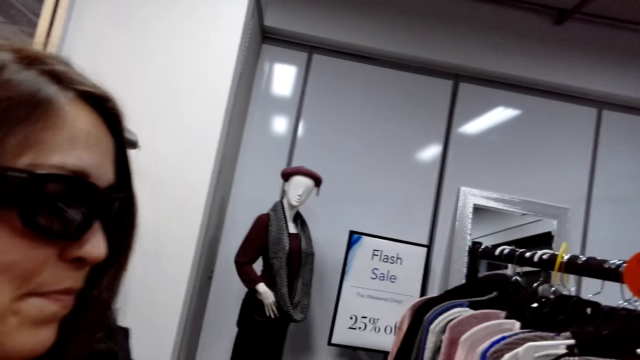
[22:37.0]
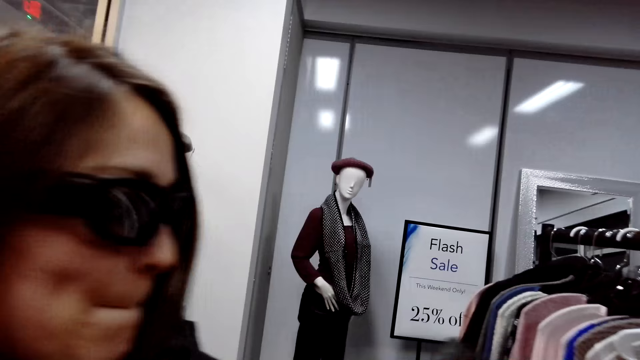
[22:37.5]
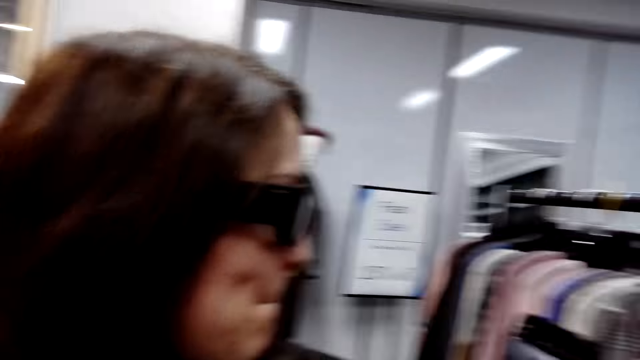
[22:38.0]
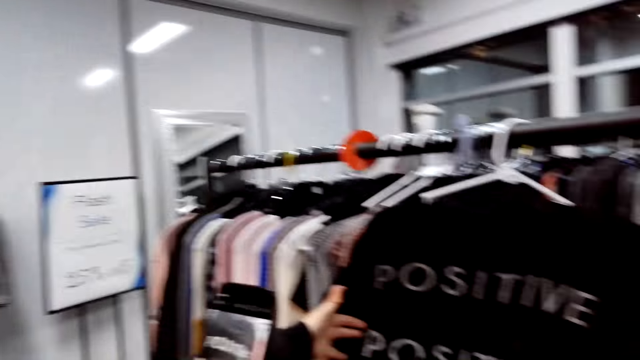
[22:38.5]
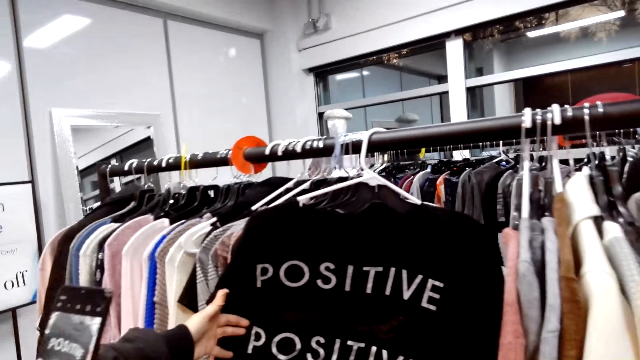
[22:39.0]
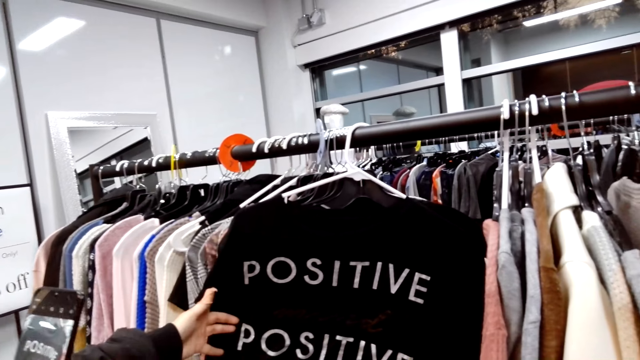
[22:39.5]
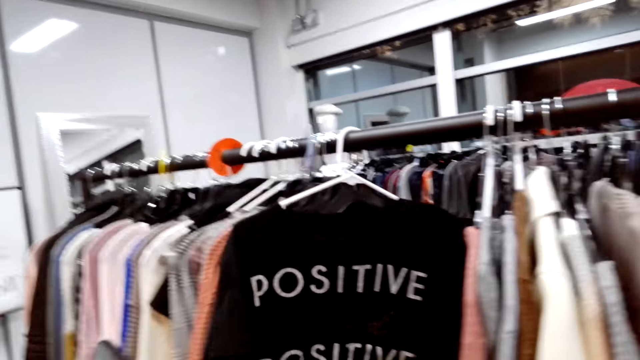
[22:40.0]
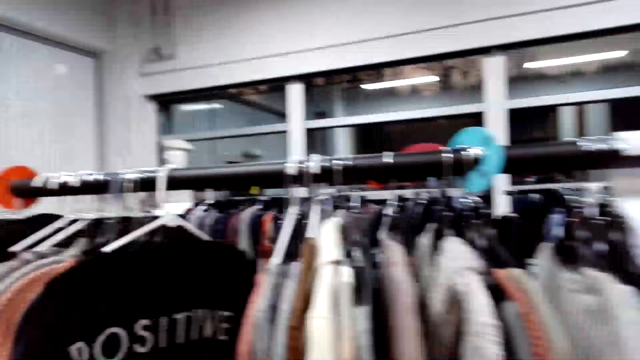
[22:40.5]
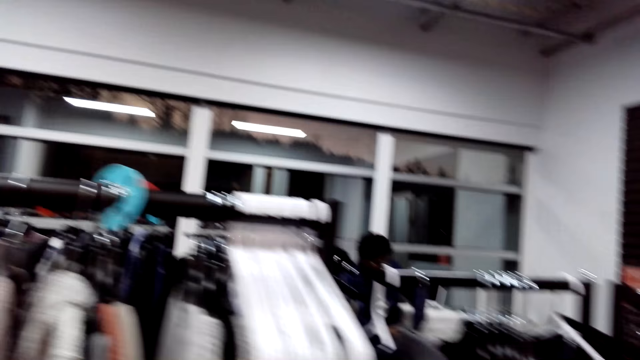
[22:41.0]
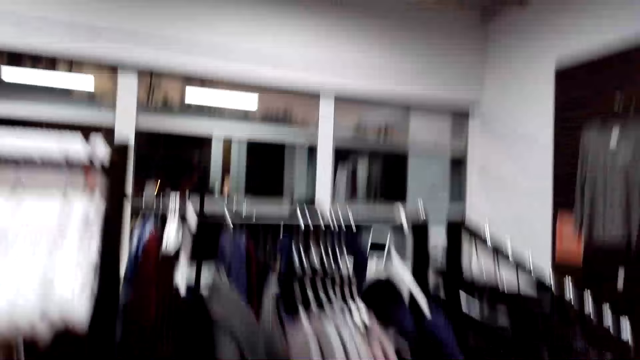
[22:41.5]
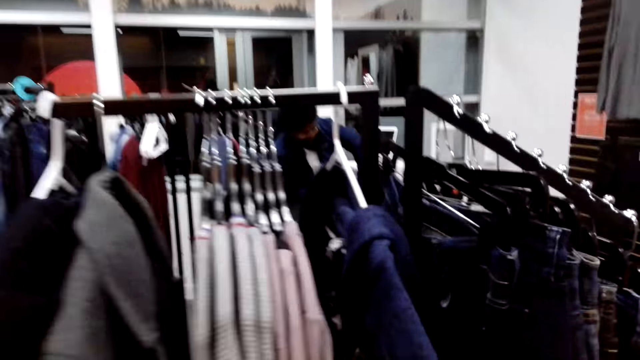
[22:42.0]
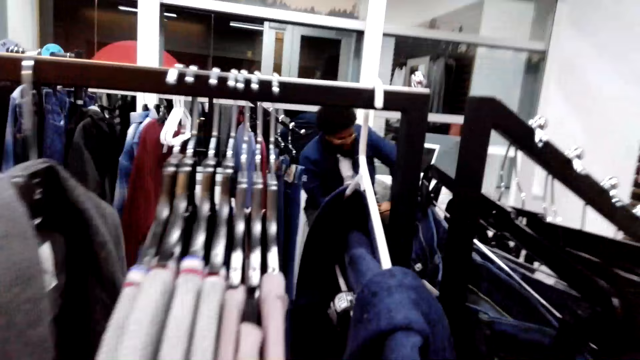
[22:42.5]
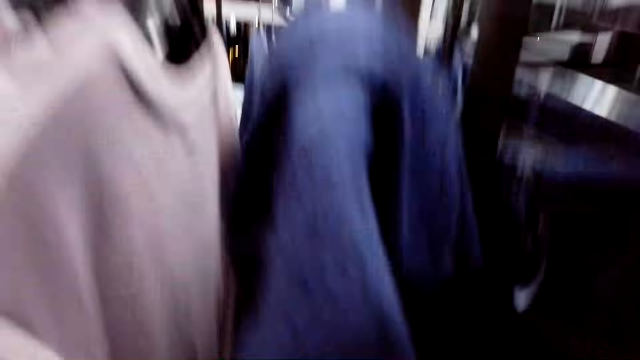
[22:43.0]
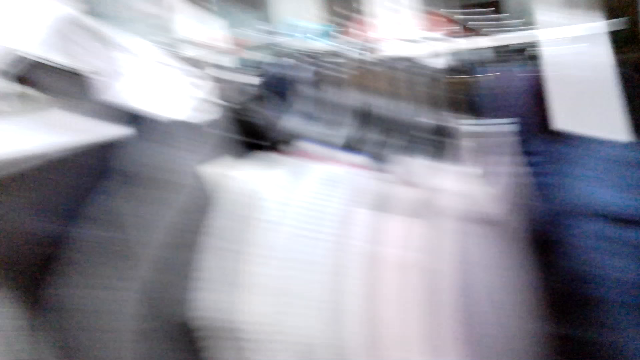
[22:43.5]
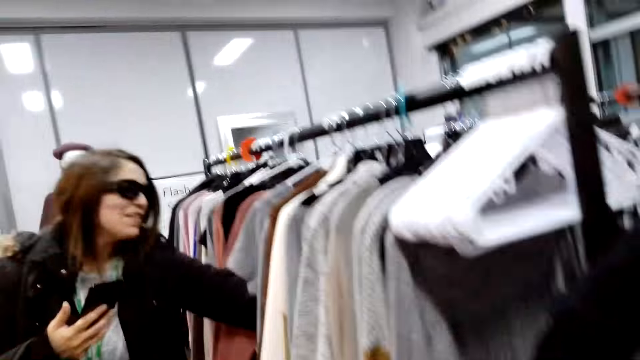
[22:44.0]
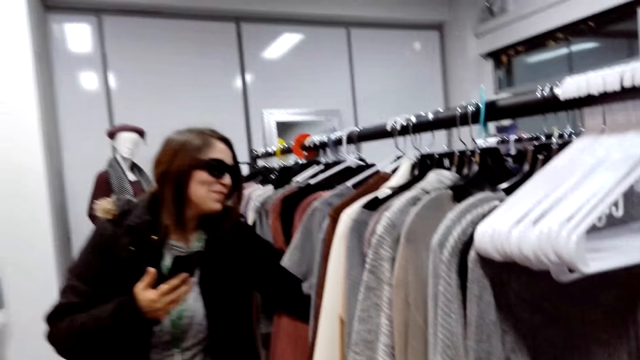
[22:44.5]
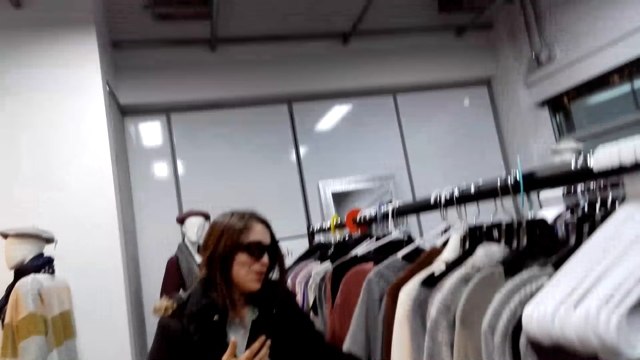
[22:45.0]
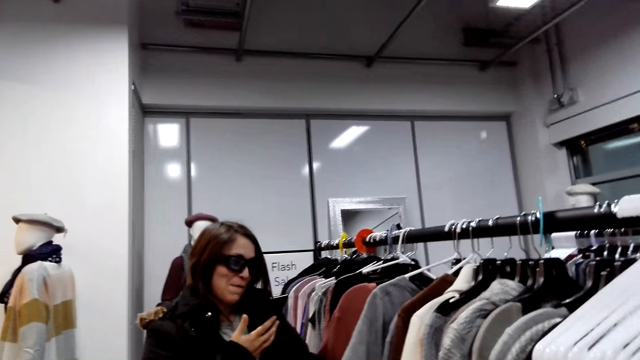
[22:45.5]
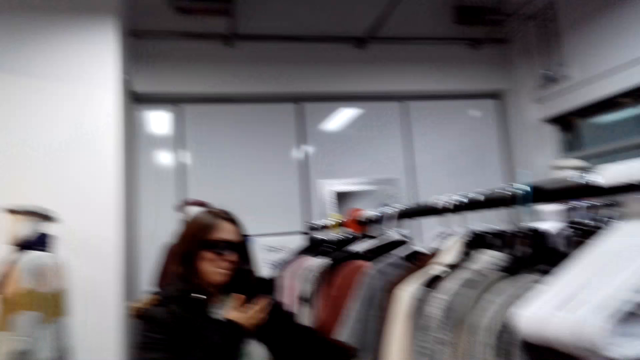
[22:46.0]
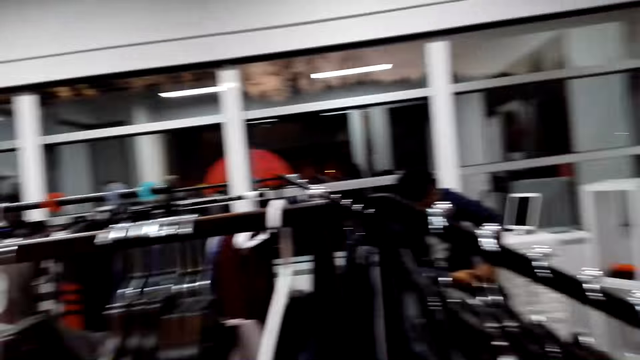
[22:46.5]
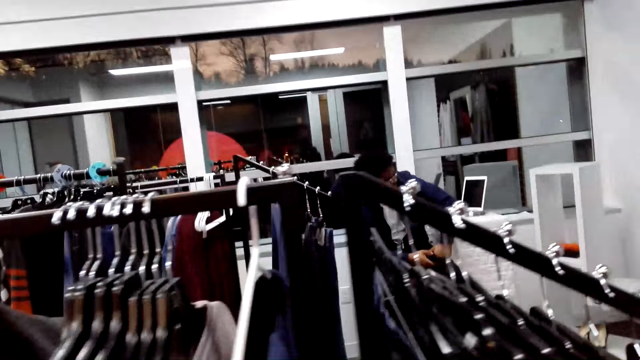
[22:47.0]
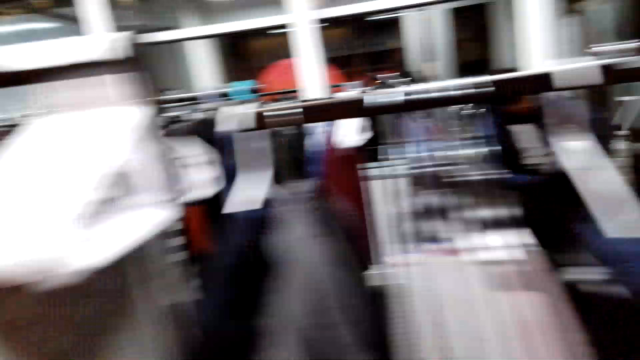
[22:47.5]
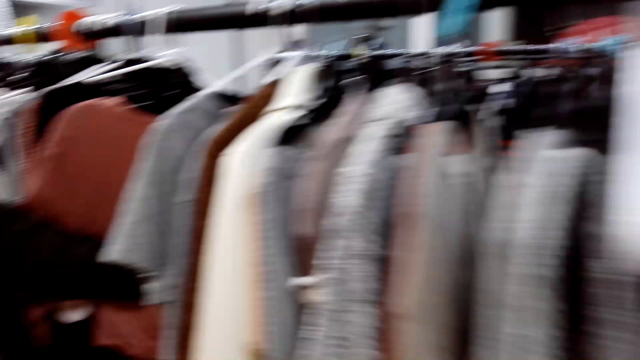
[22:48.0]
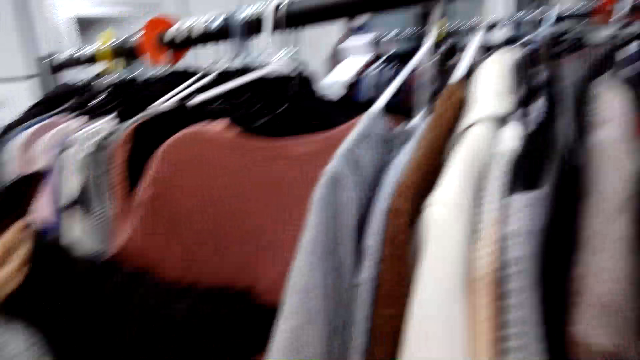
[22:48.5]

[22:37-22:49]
Someone uses the phone. The camera wearer walks in the store. They talk in the store. The person looks at the cloth on the rack.

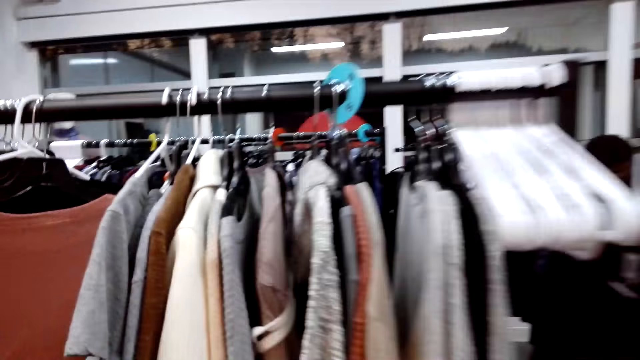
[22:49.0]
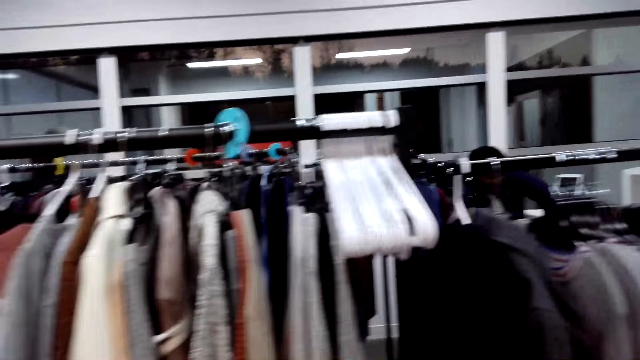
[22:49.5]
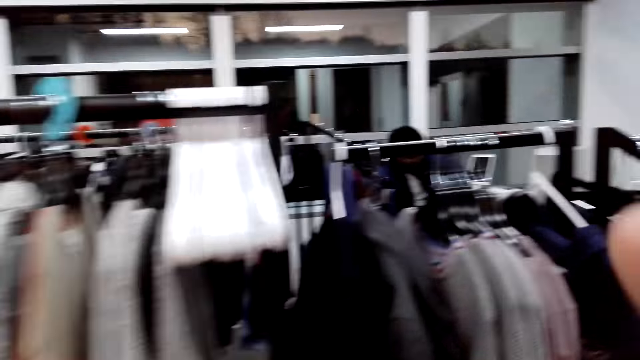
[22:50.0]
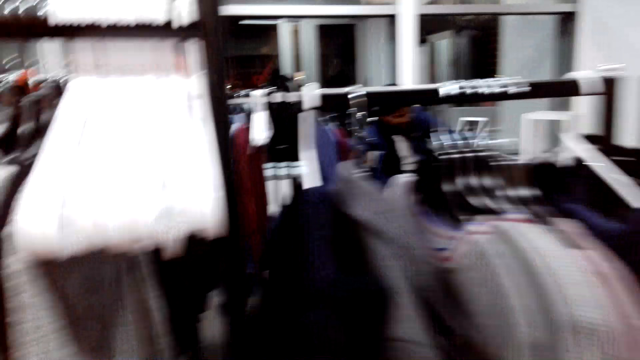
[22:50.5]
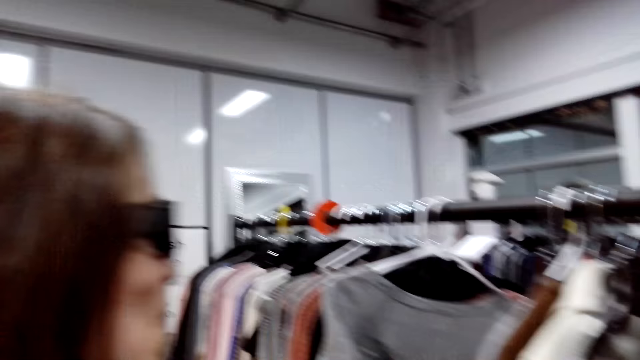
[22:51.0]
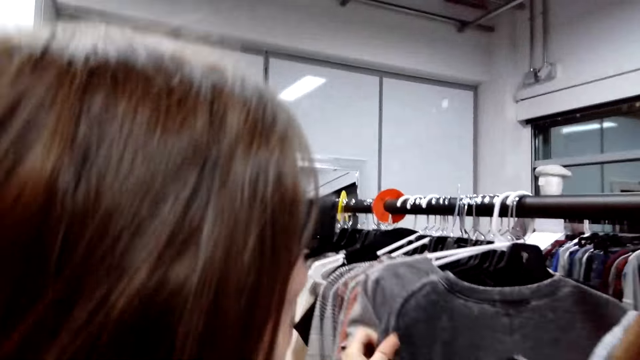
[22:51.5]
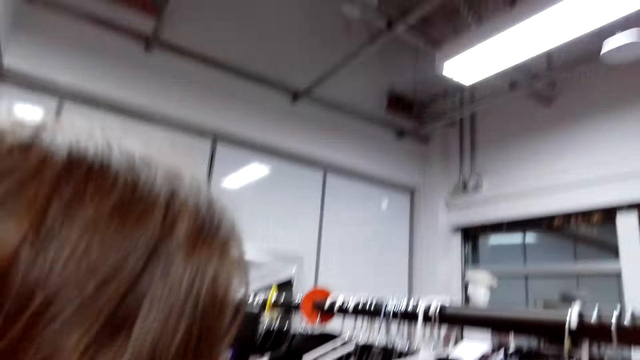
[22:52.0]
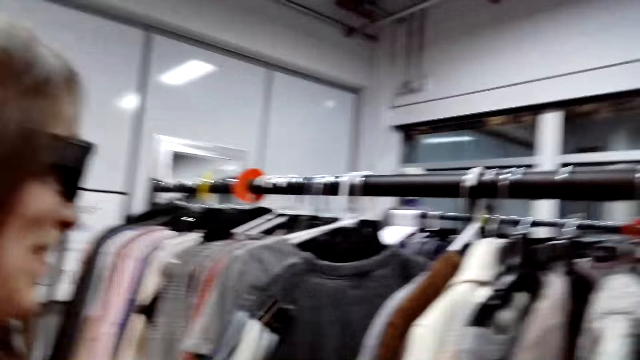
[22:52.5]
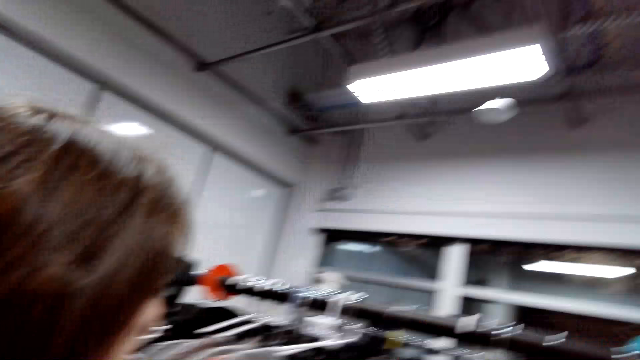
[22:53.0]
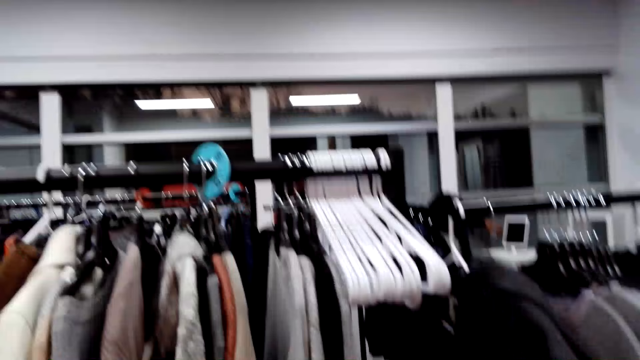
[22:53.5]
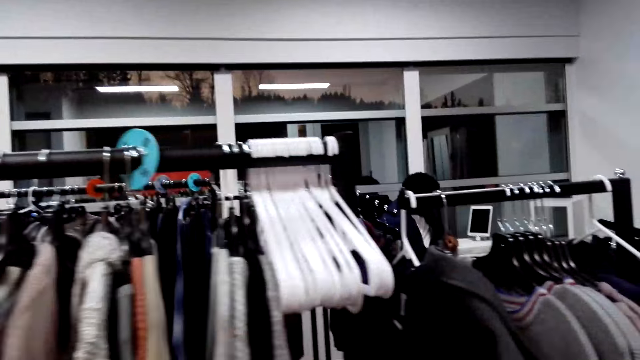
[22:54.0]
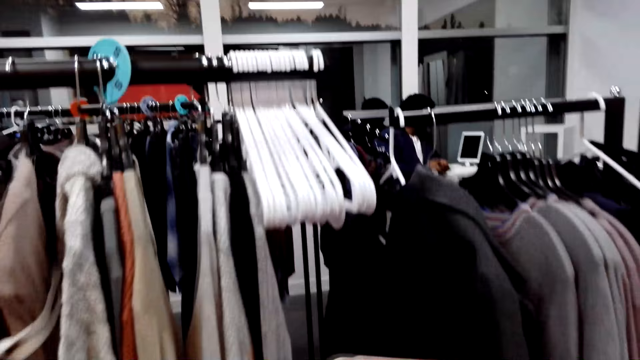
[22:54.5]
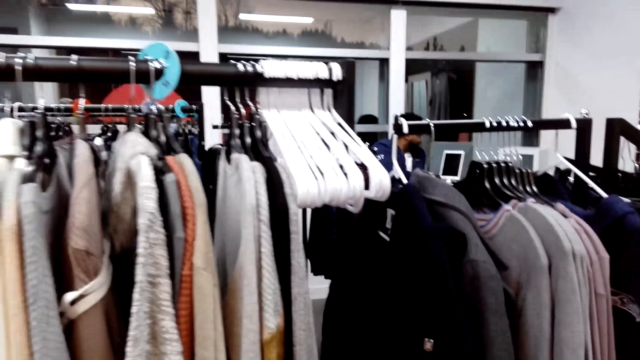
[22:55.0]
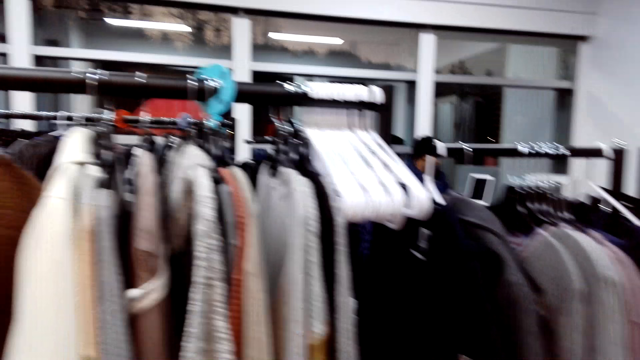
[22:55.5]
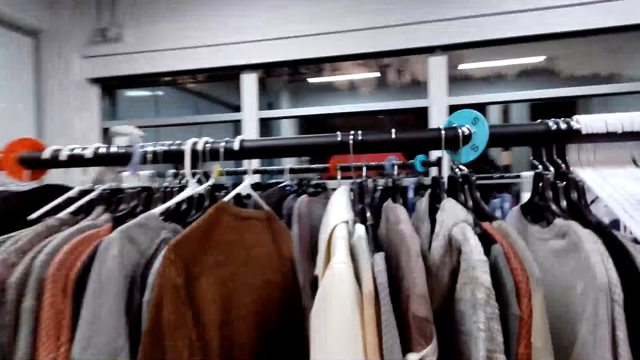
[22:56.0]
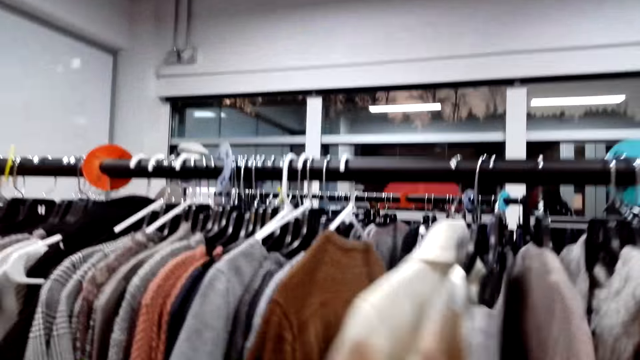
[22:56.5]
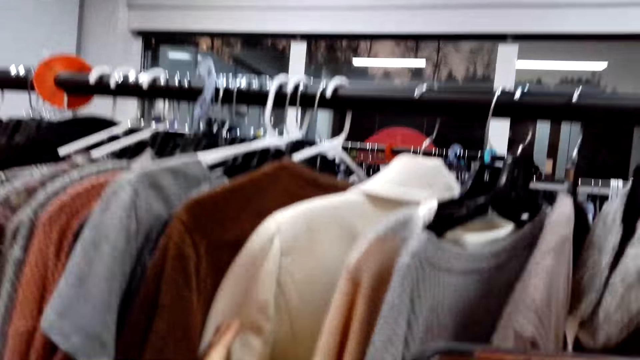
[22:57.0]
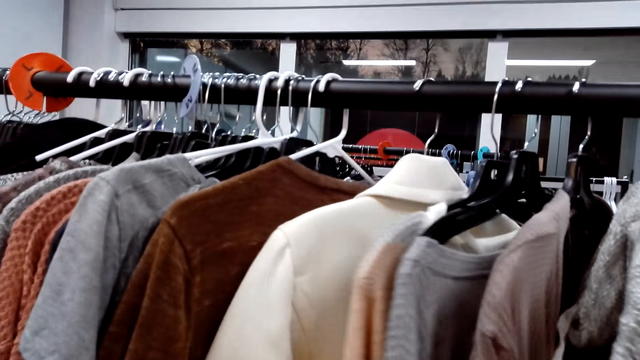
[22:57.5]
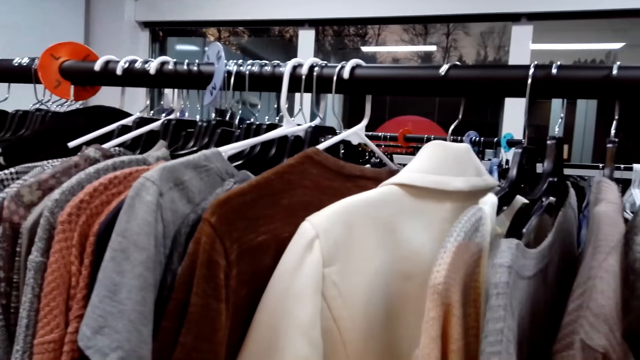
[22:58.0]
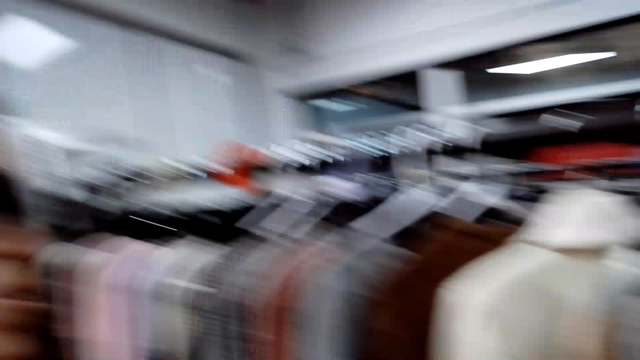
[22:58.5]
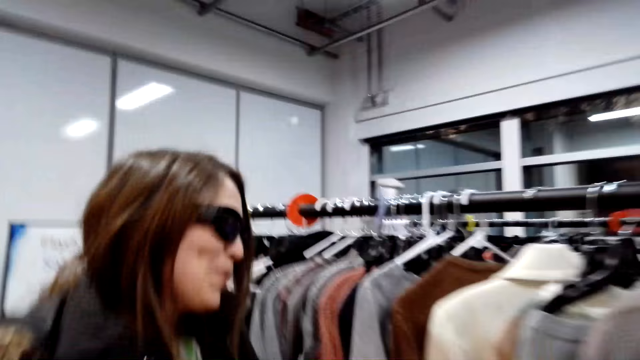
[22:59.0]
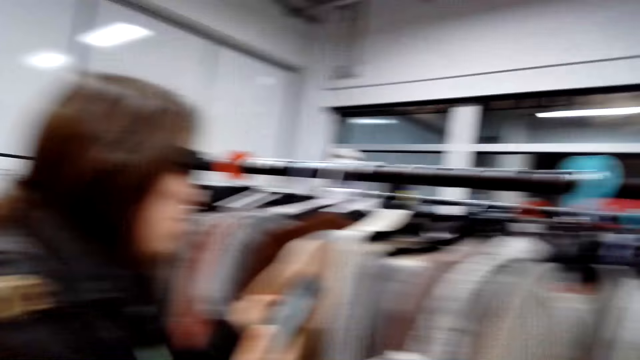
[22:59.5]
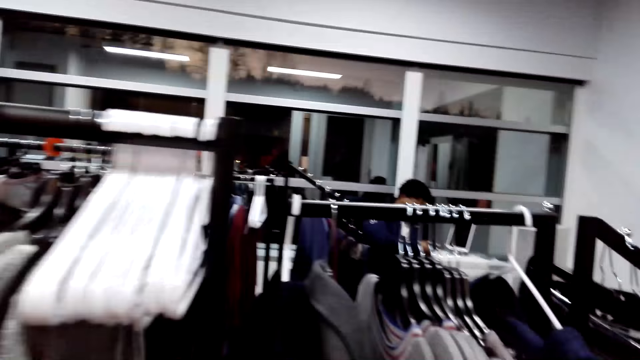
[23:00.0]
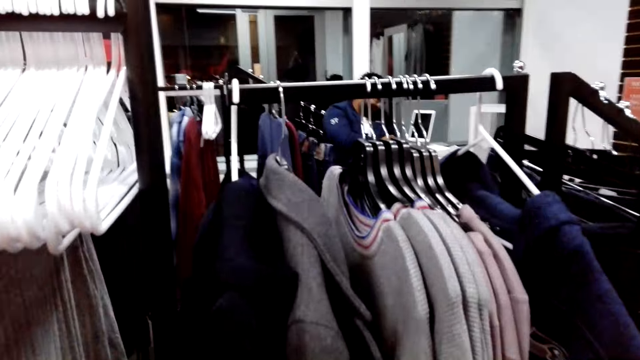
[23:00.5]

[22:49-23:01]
A woman moves the clothes on the hanger.
